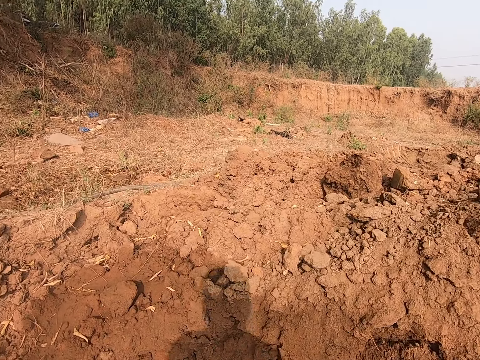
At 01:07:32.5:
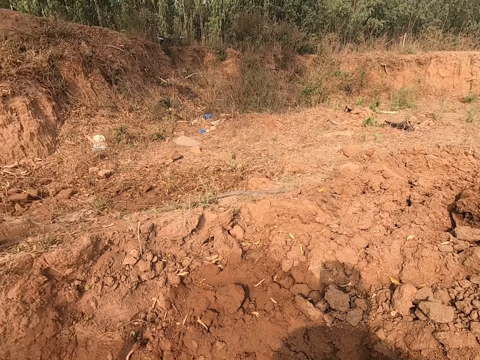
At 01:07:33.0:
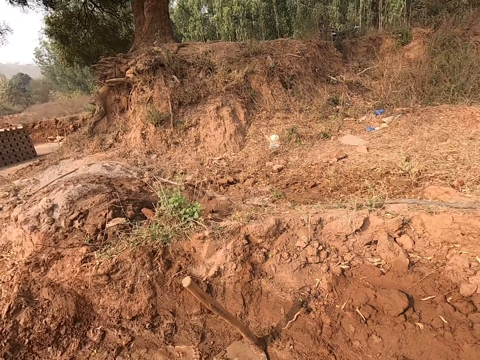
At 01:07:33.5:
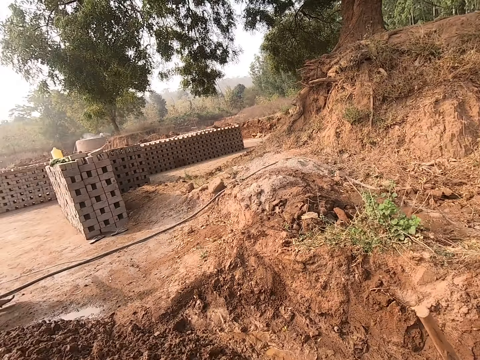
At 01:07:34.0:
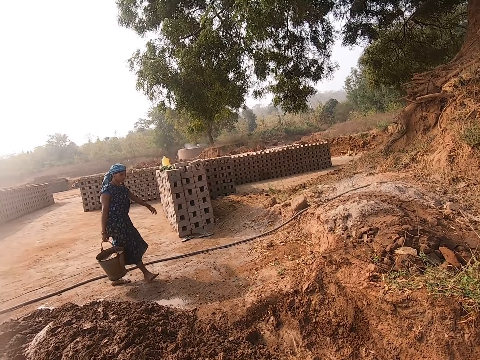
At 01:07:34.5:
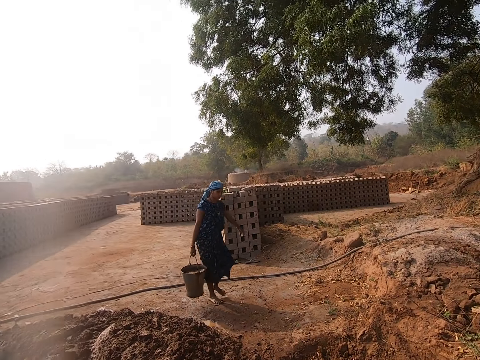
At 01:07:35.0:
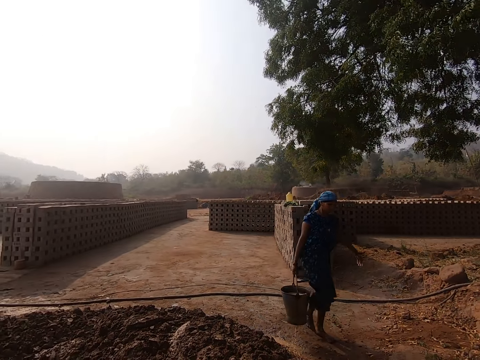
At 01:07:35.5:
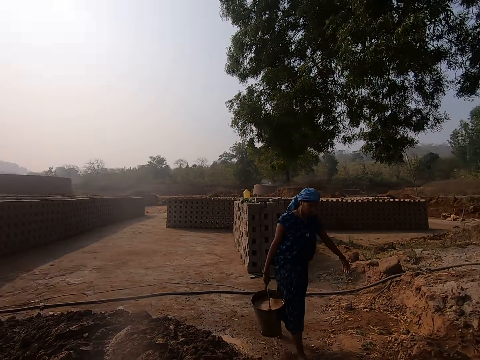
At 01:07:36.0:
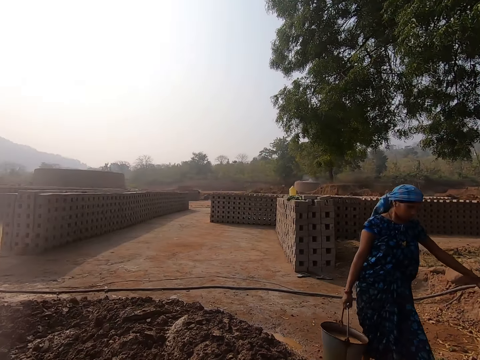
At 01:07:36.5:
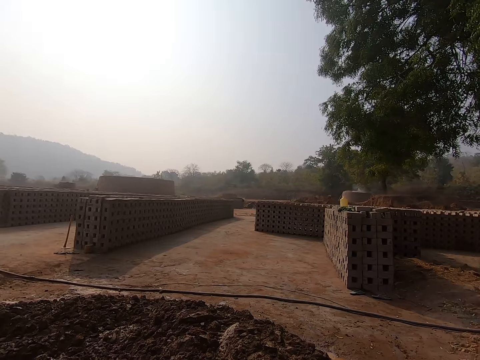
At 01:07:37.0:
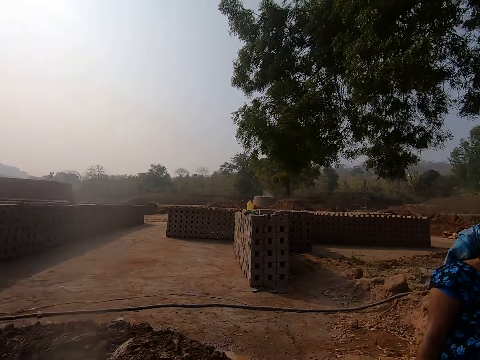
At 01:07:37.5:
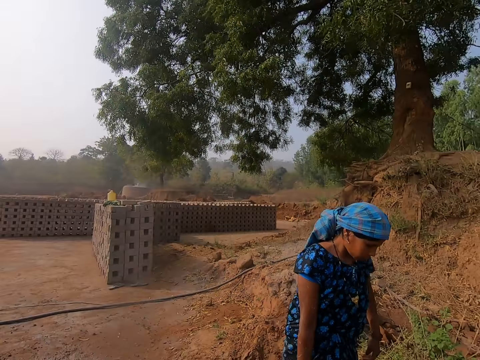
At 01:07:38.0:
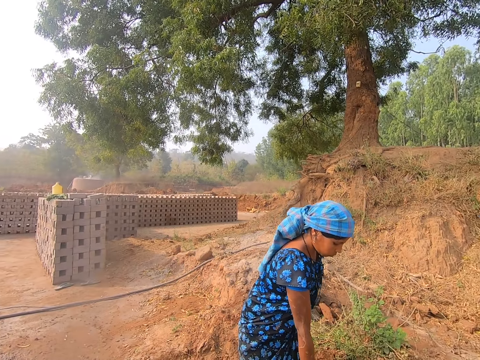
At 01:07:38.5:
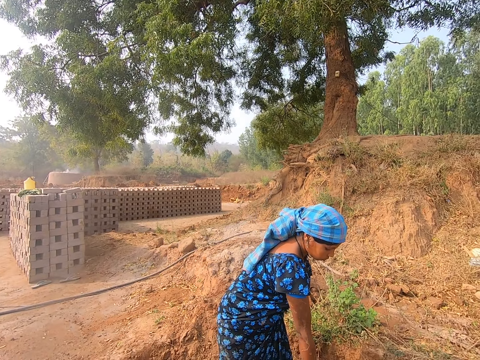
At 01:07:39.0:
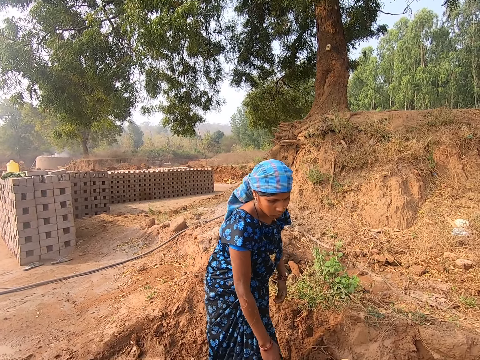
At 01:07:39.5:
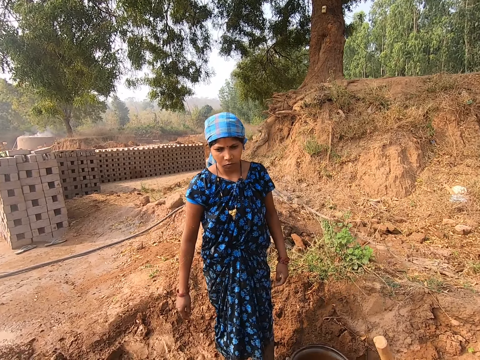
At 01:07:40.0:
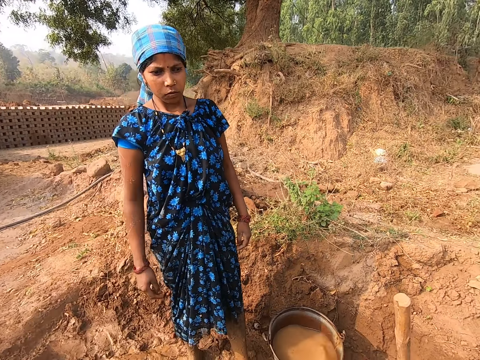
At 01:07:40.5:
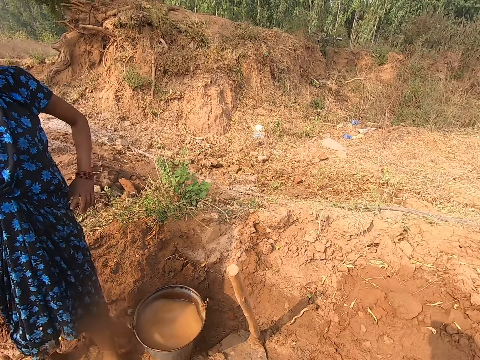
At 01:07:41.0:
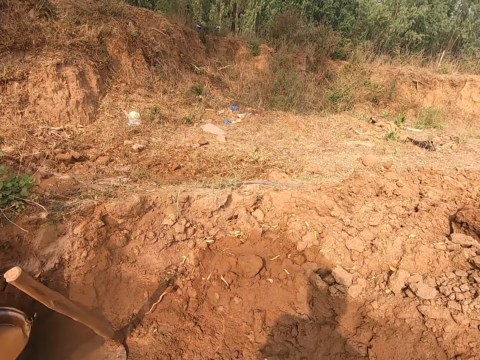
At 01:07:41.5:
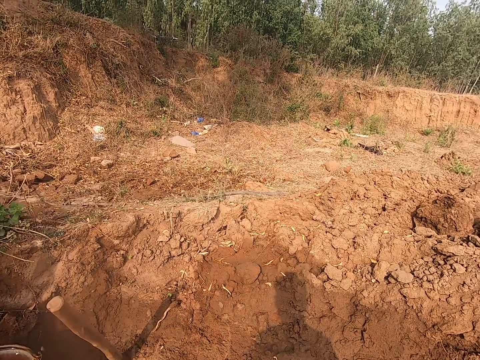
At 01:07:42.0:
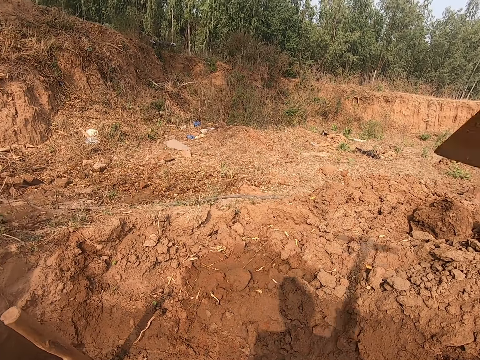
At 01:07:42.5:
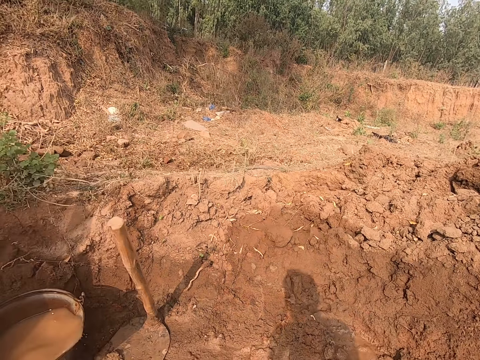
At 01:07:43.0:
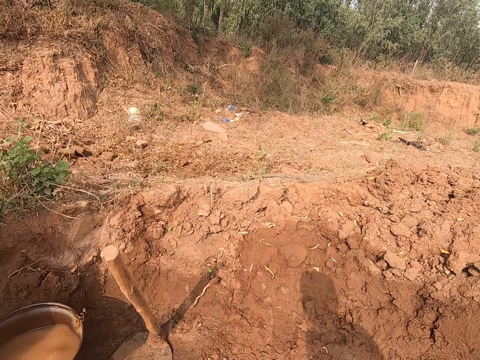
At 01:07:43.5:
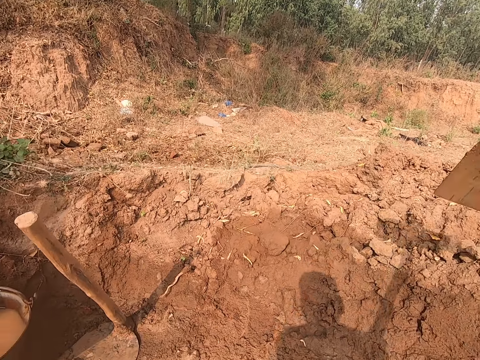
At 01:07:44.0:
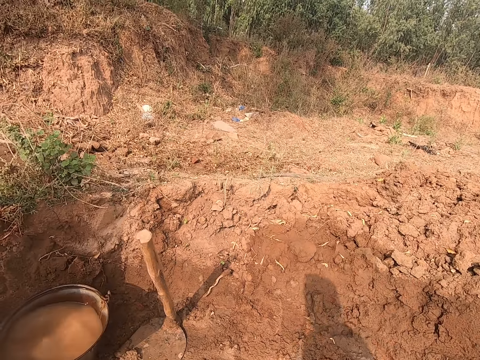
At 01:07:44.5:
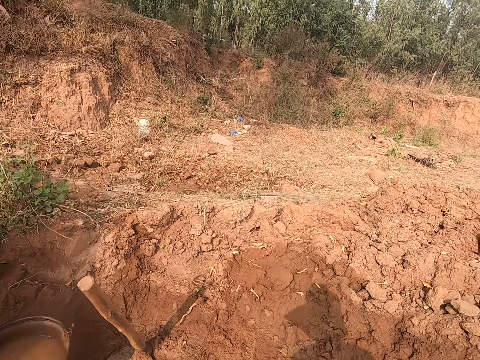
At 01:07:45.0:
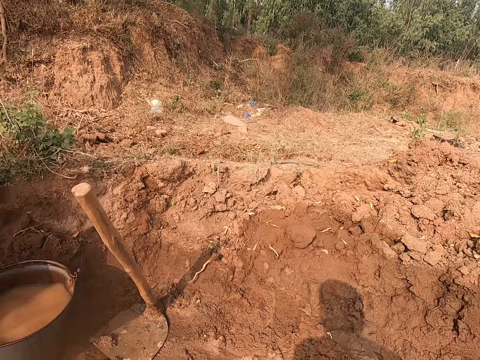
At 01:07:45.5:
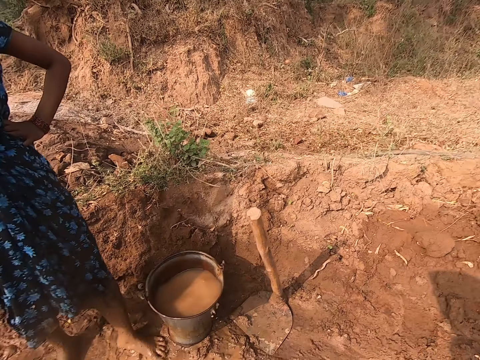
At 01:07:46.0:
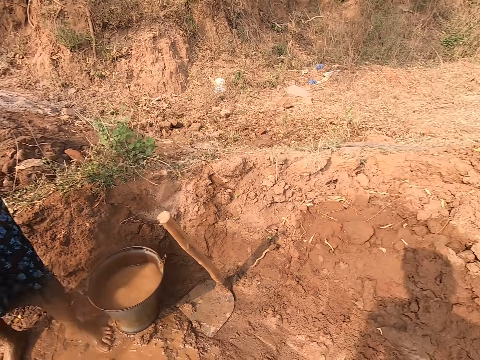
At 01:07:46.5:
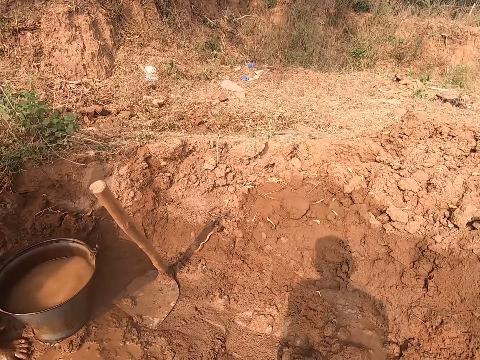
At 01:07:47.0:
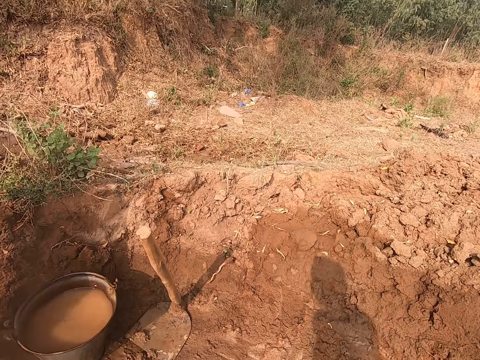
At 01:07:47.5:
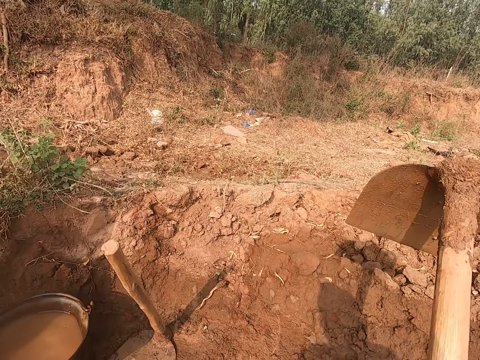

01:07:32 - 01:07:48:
A woman carries a bucket of water with her right hand. The camera wearer looks at the woman. He spits on the ground. The woman drops the bucket of water on the ground with her right hand. The camera wearer digs soil. He breaks the heap of clay with the hoe in his hands.

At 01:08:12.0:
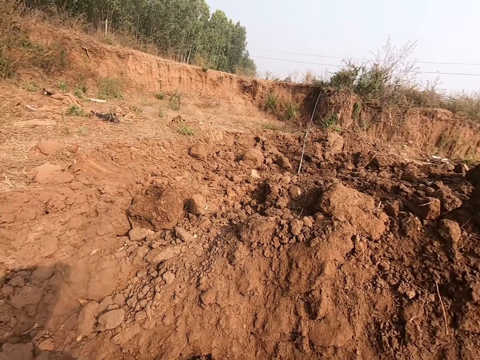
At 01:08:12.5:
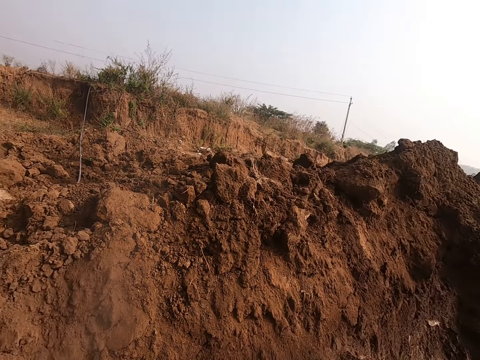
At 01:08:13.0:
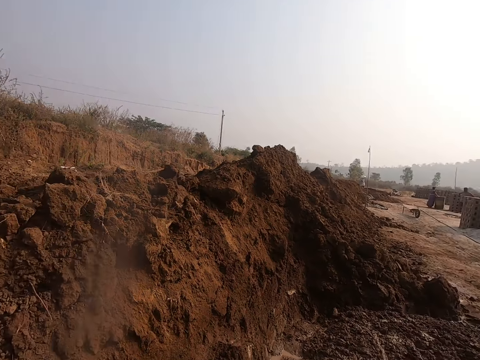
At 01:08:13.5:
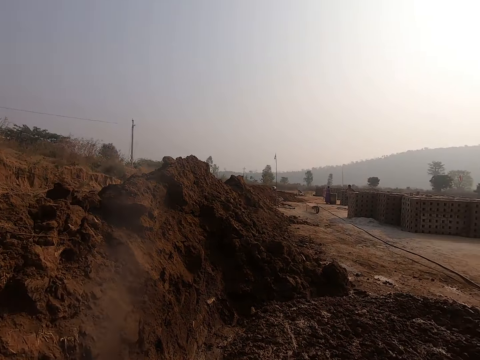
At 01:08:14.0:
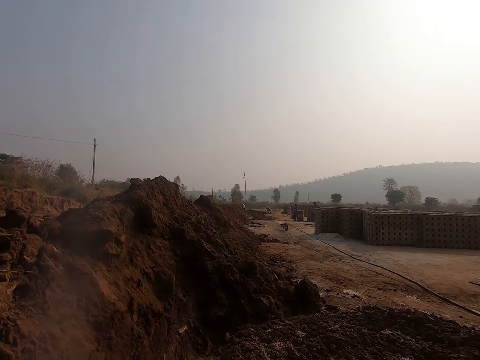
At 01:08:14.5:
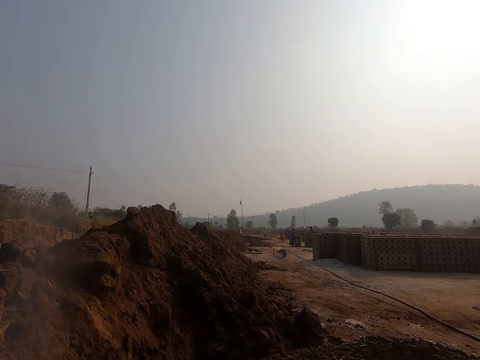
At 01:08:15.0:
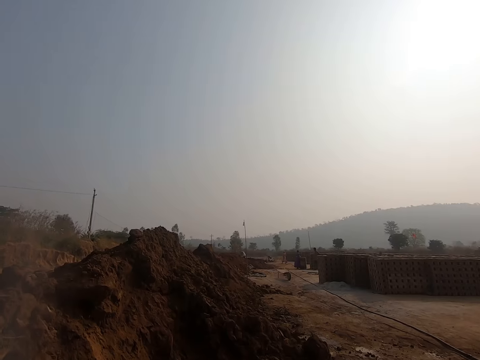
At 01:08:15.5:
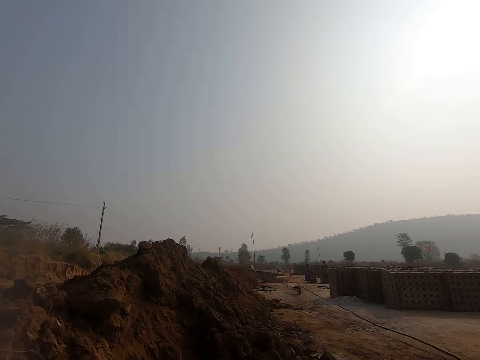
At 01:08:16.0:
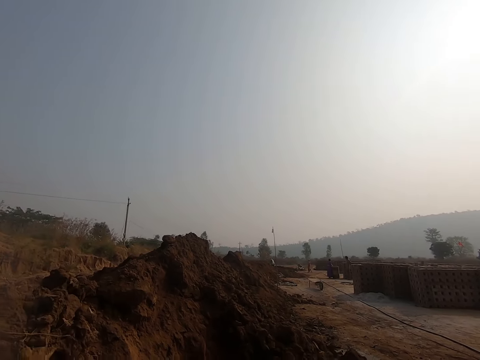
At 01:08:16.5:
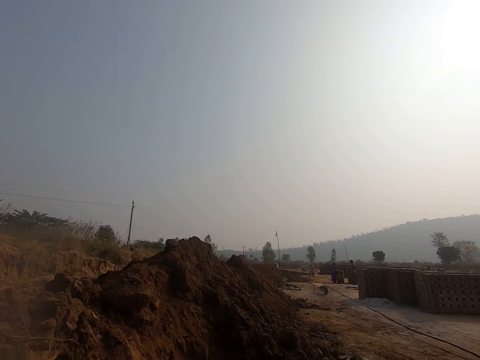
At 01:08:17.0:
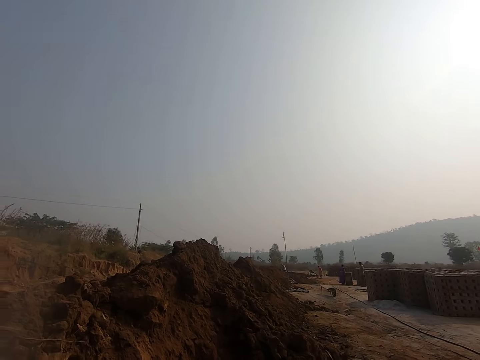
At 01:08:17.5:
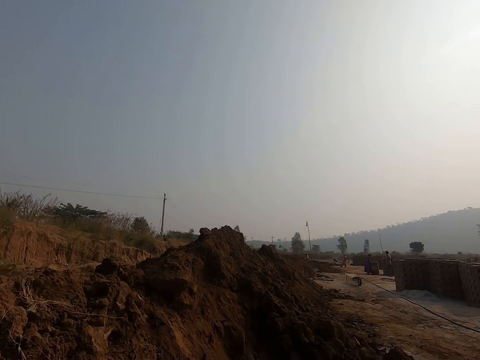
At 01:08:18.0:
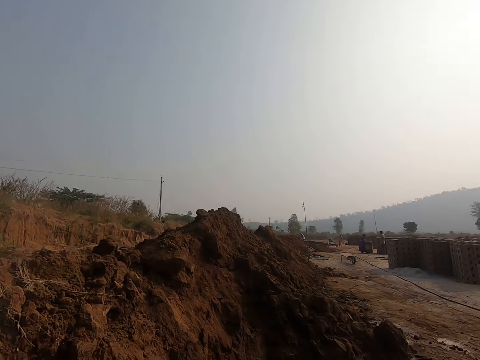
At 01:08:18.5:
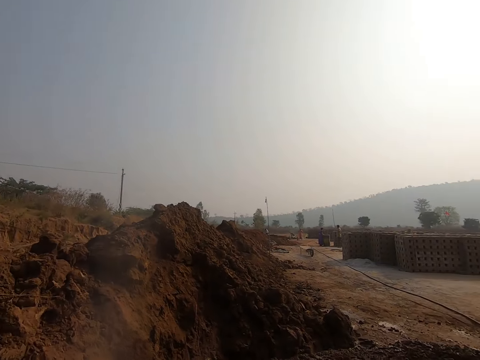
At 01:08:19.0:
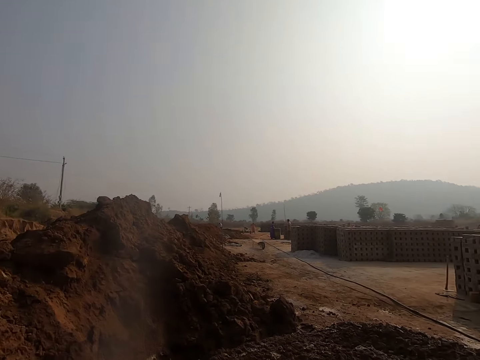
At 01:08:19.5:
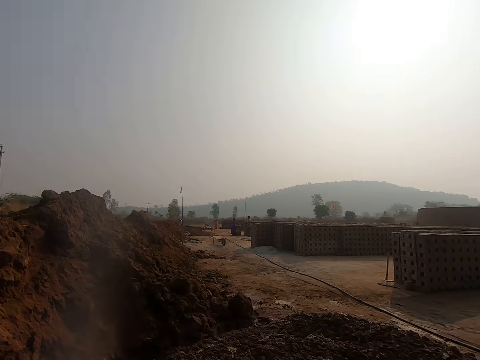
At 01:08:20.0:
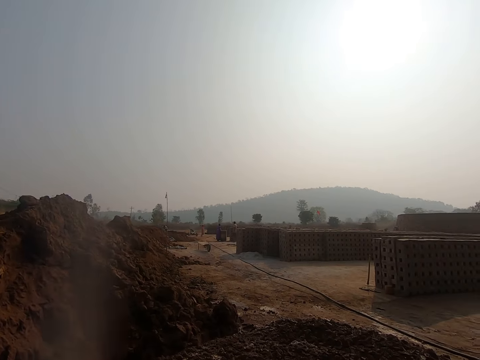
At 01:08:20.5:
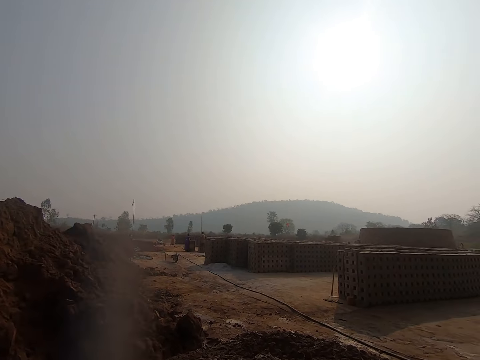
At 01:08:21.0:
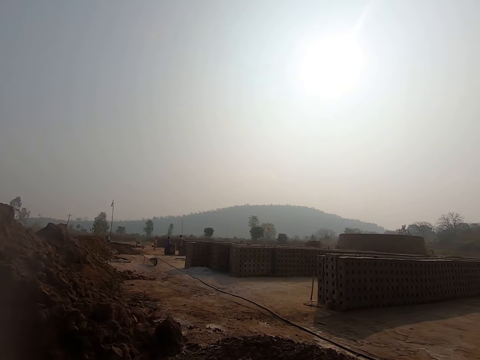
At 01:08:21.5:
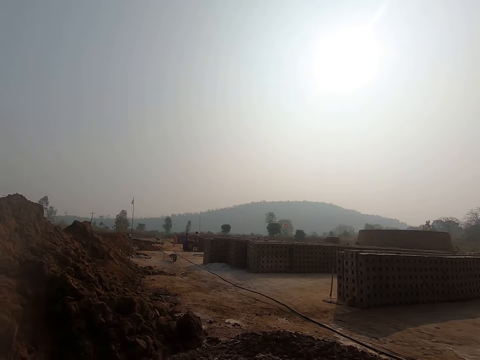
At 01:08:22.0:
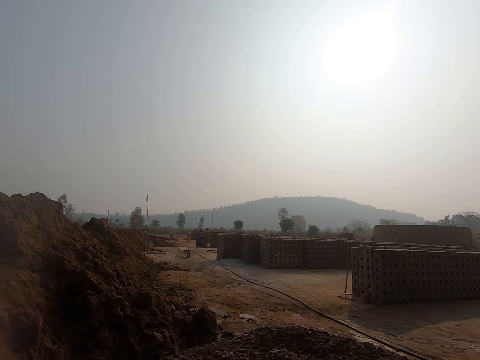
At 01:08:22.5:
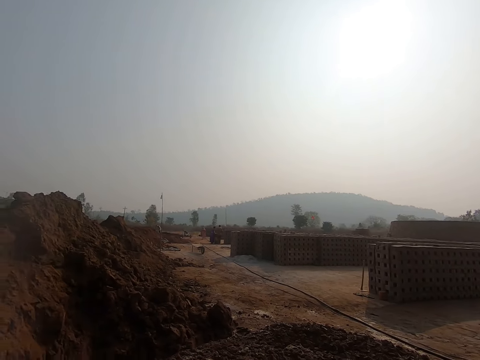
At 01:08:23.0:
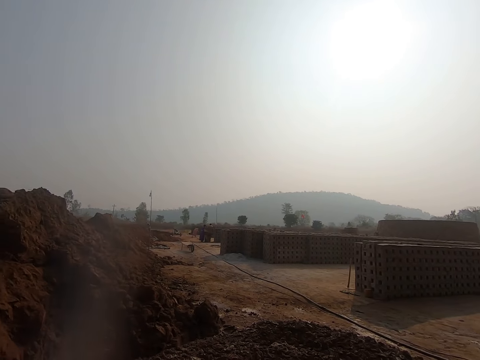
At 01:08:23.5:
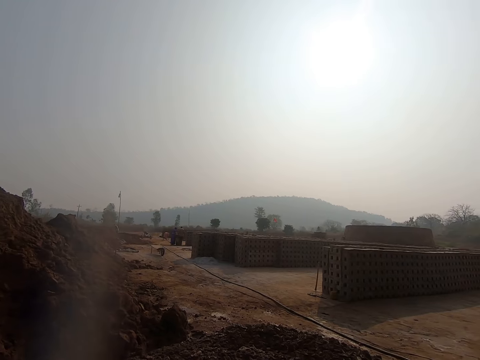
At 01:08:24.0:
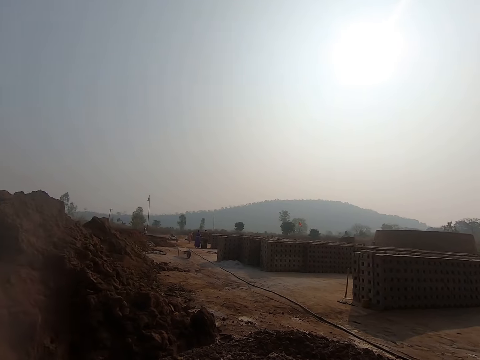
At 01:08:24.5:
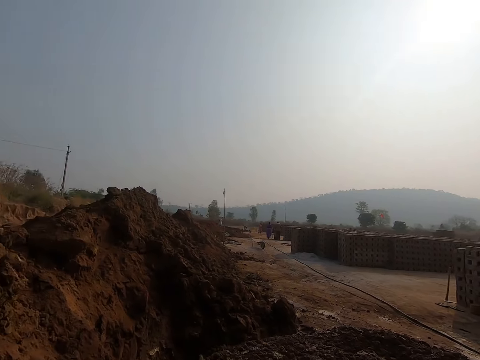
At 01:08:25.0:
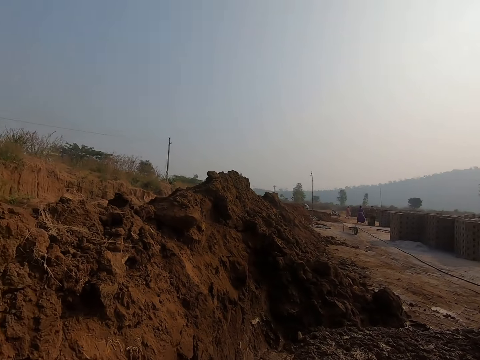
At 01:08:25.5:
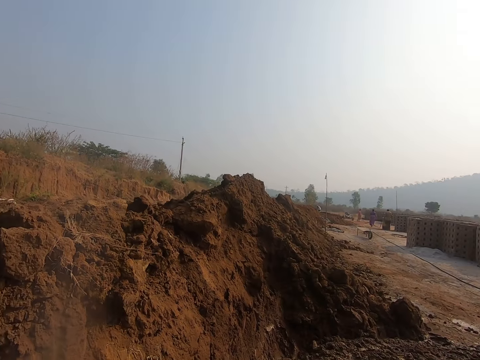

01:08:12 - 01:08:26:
The camera wearer looks around.
